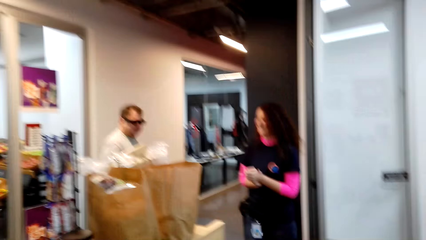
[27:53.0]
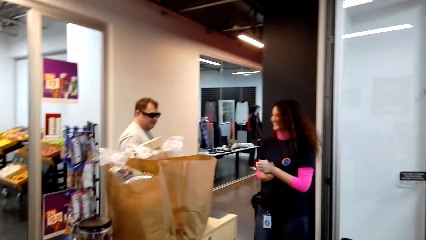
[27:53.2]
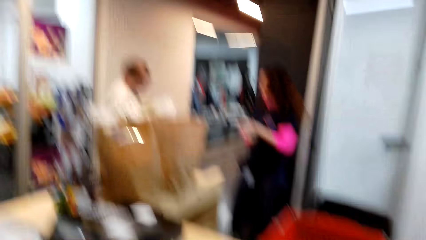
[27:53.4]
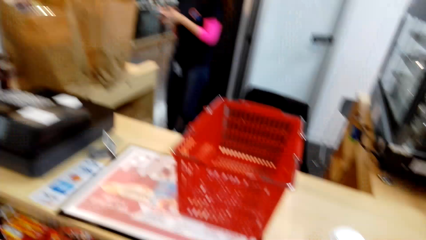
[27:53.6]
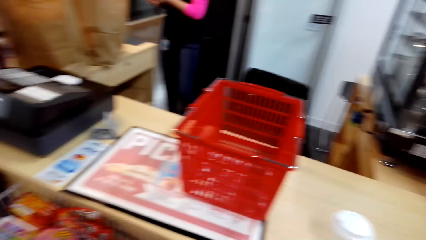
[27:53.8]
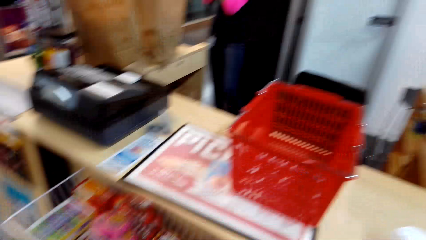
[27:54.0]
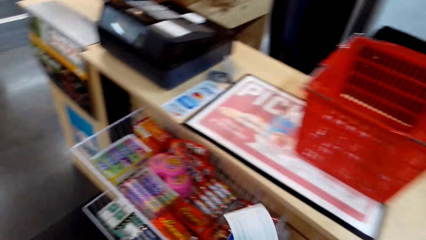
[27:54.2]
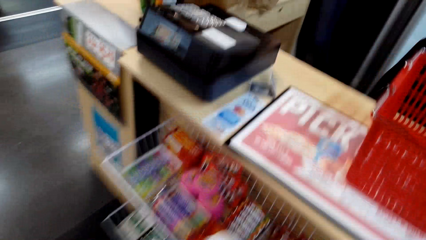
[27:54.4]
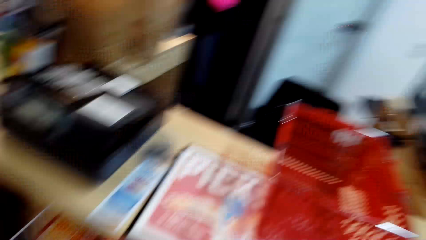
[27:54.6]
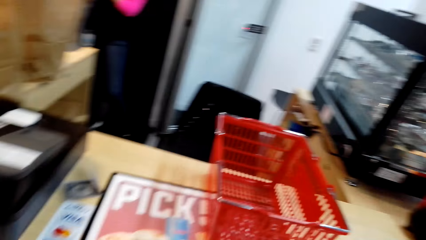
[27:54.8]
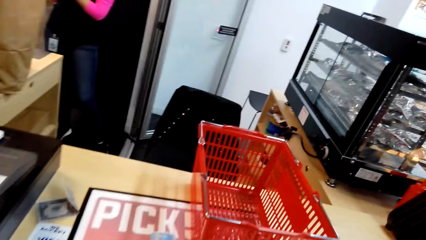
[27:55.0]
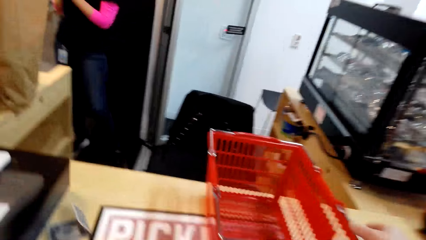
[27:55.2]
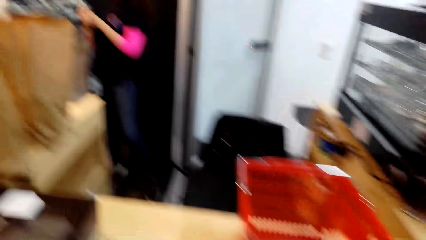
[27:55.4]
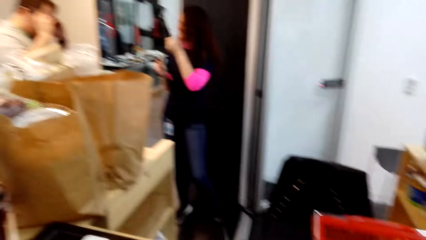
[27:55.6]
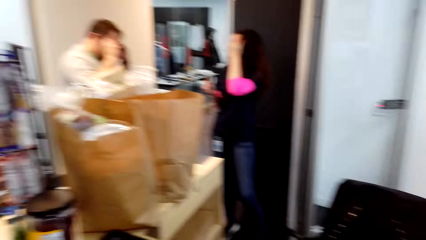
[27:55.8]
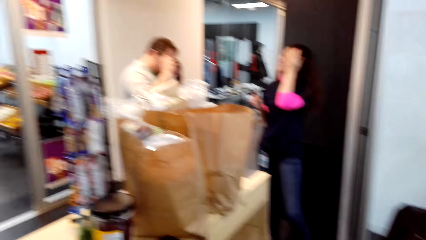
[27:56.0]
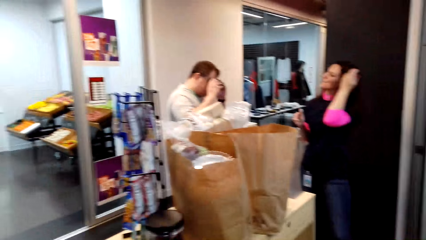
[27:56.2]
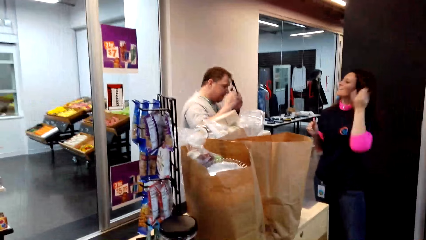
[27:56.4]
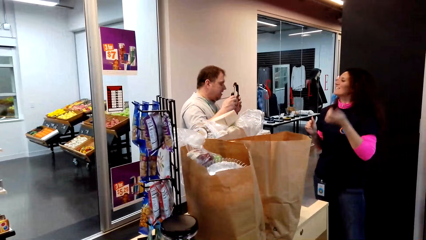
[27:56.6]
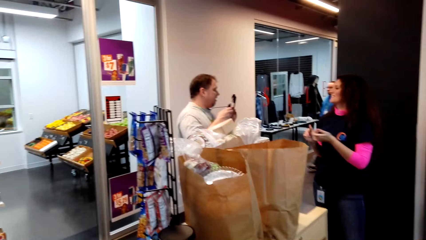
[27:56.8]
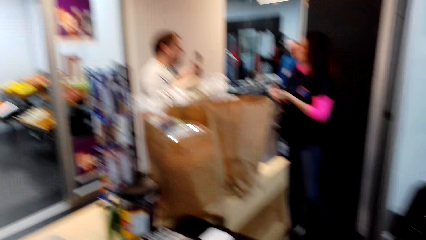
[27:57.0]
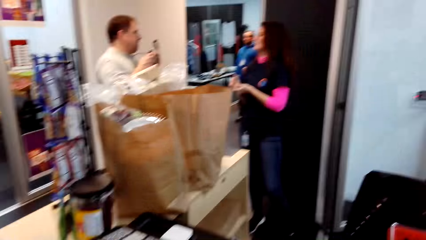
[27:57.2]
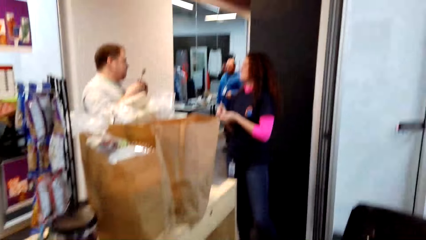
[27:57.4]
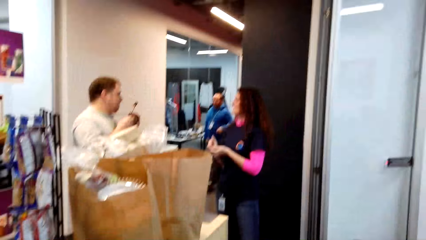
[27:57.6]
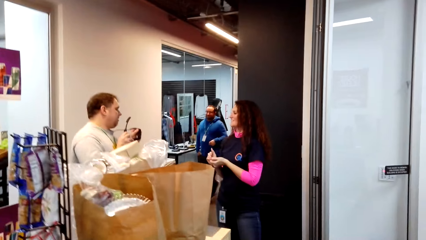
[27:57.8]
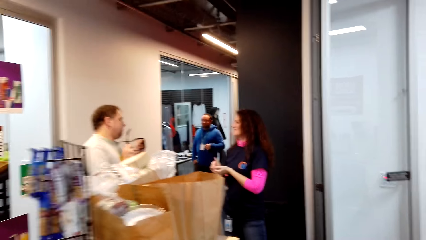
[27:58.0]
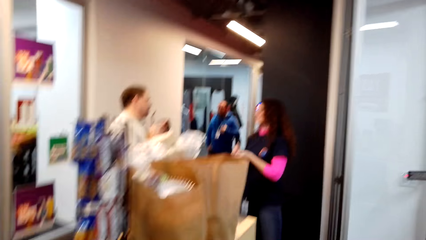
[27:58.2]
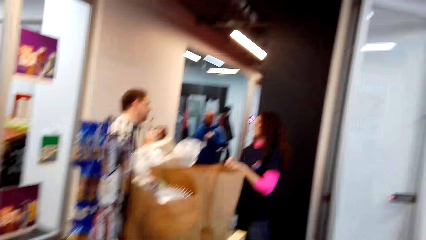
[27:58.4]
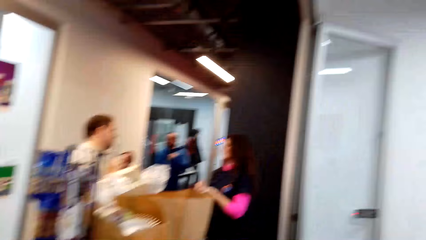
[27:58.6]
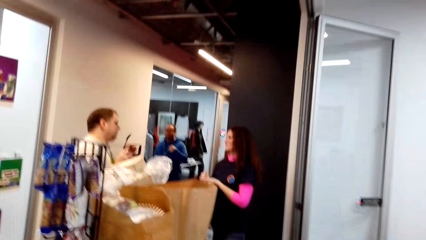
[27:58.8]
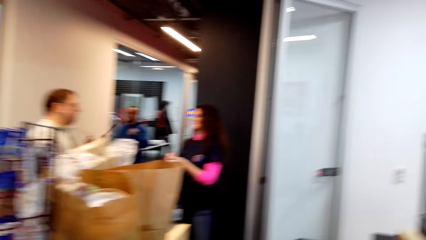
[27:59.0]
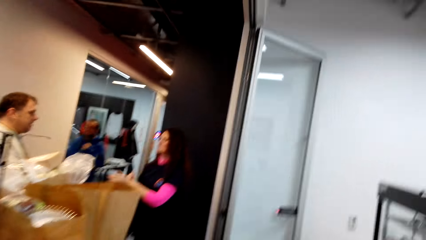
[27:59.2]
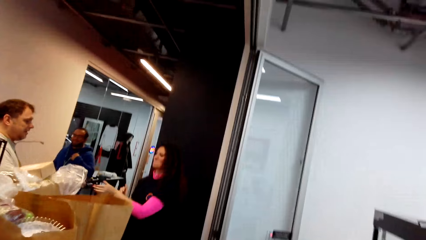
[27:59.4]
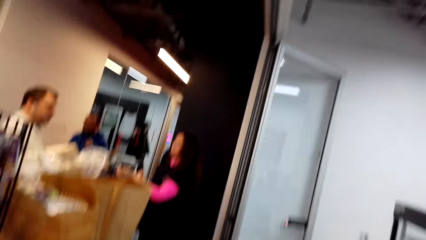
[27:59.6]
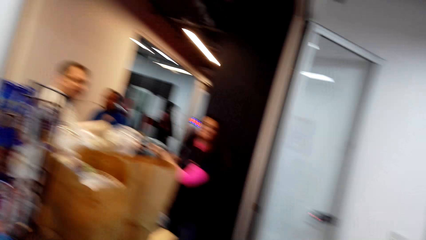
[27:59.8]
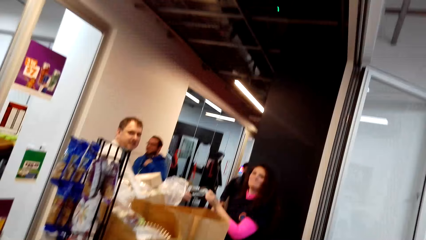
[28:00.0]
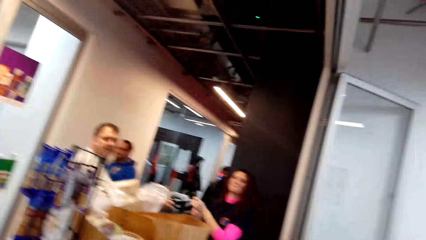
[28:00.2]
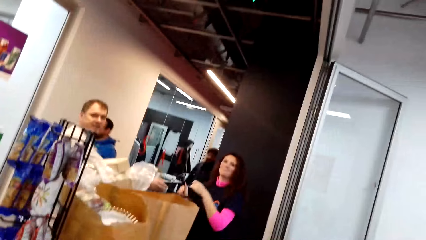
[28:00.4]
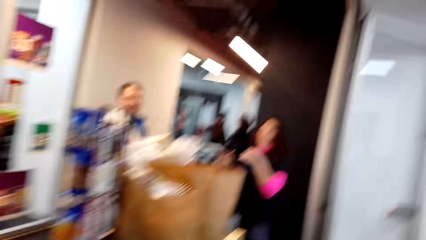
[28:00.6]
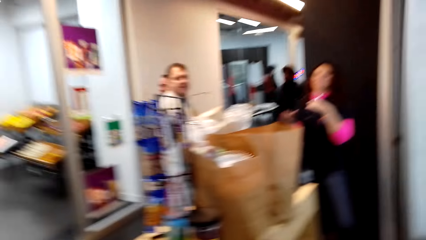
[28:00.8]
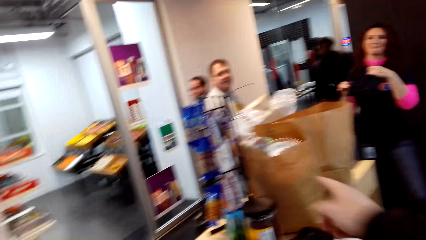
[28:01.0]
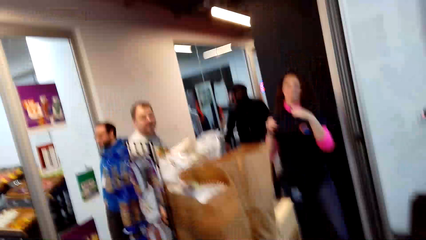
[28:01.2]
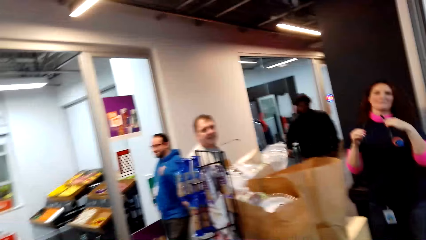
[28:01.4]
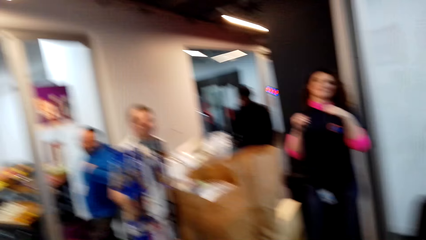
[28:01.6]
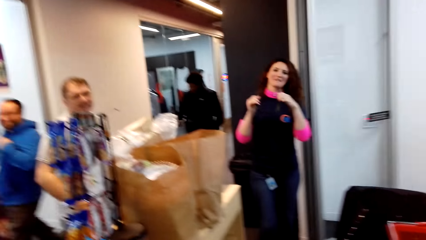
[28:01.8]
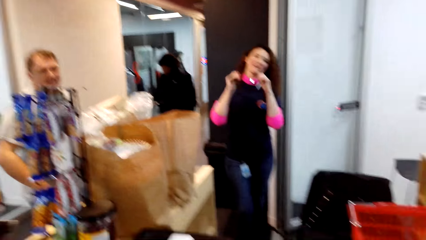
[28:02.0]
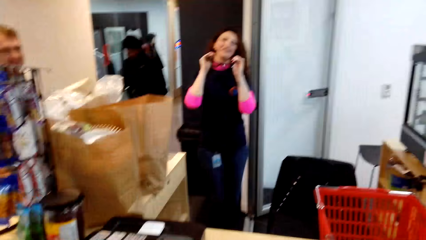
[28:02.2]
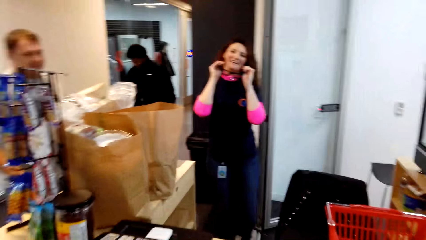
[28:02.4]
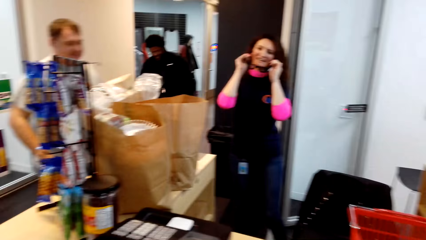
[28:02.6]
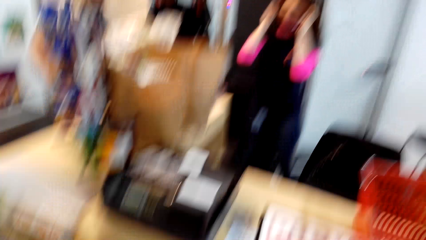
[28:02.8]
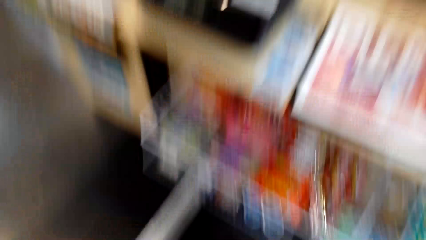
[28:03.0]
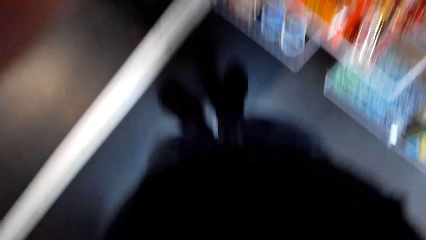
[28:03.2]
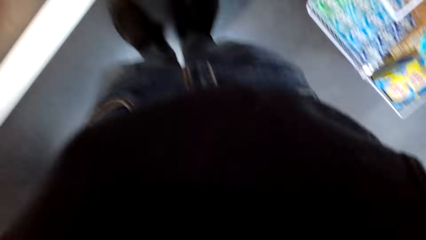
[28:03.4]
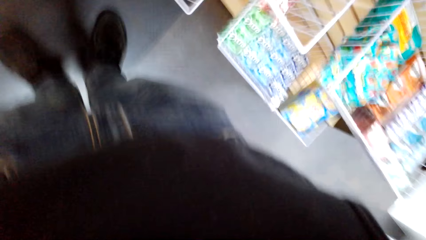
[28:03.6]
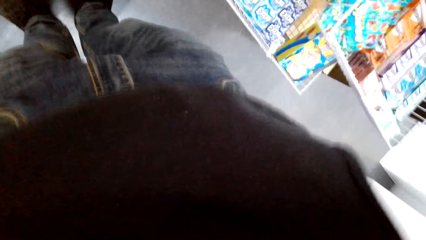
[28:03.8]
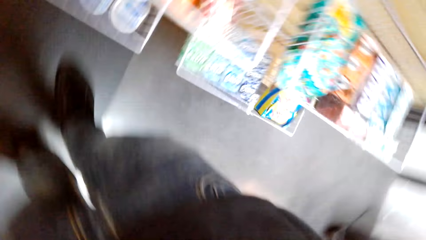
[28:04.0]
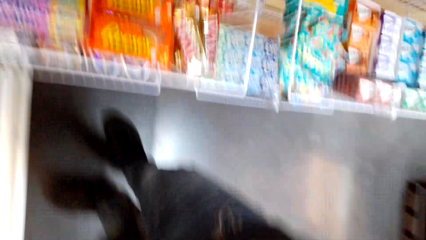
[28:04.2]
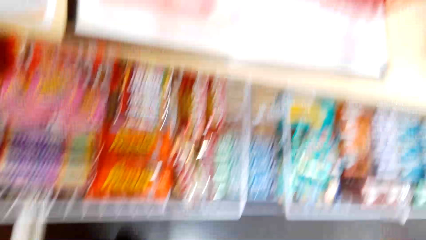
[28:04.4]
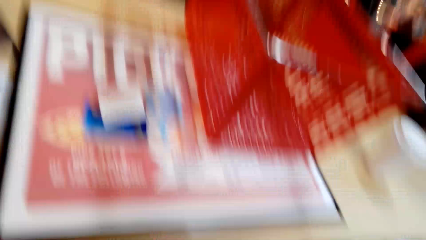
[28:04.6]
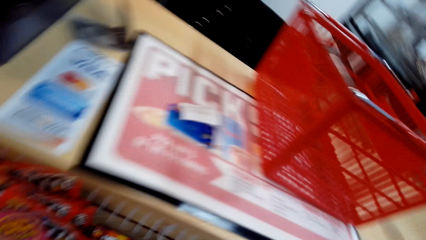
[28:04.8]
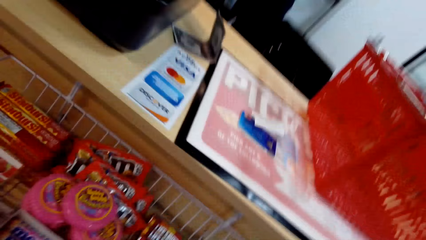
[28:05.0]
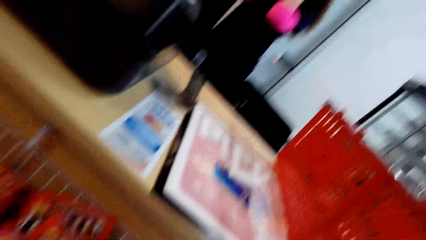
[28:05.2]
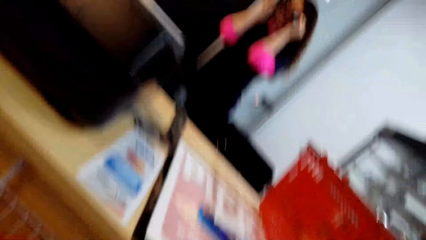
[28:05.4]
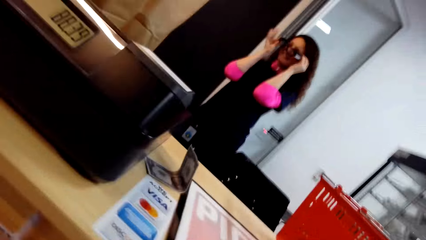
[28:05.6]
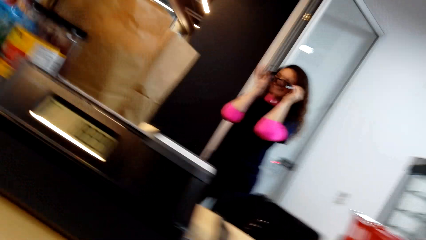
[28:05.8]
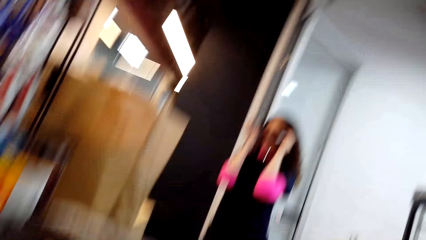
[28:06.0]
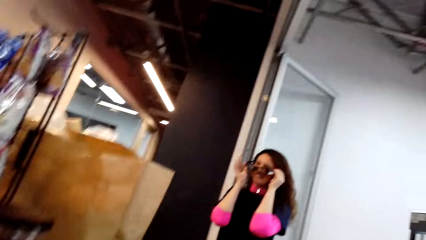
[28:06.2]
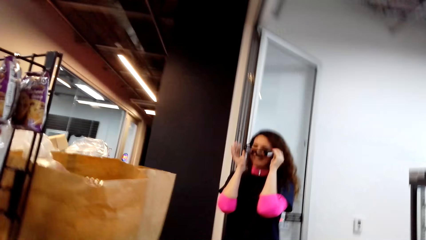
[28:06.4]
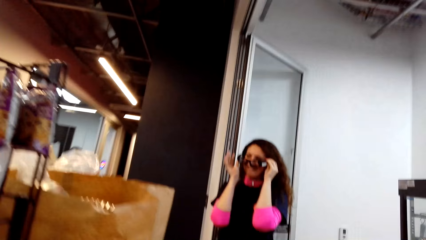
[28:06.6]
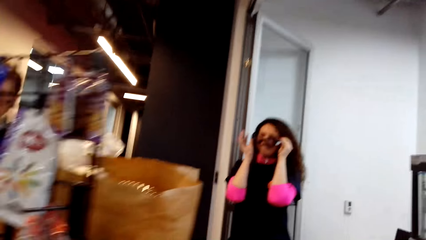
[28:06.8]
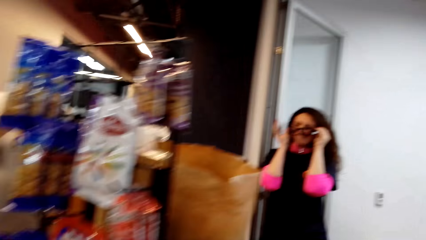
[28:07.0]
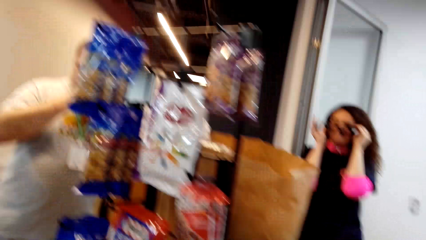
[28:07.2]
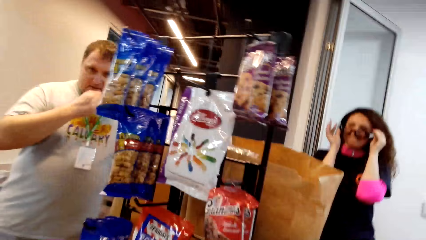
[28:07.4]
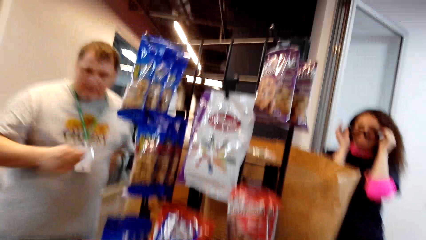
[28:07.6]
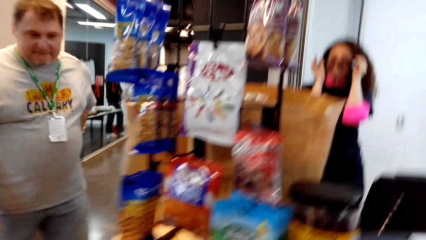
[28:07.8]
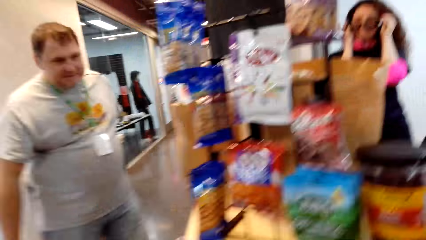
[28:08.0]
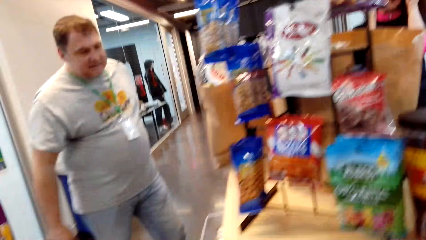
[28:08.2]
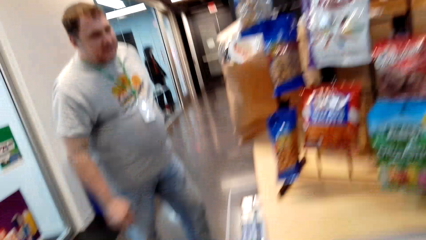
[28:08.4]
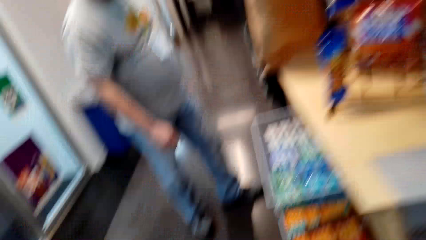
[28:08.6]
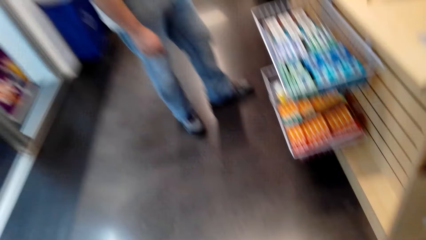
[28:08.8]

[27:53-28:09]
The camera wearer talks. They look around. The cashier interacts with the person. Another person walks in the supermarket. The camera wearer fixes the camera. They walk in the supermarket. They walk in the supermarket again. The cashier wears the glasses. The first person walks in the supermarket.
